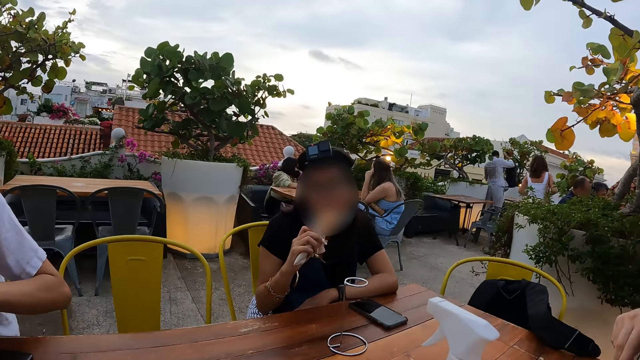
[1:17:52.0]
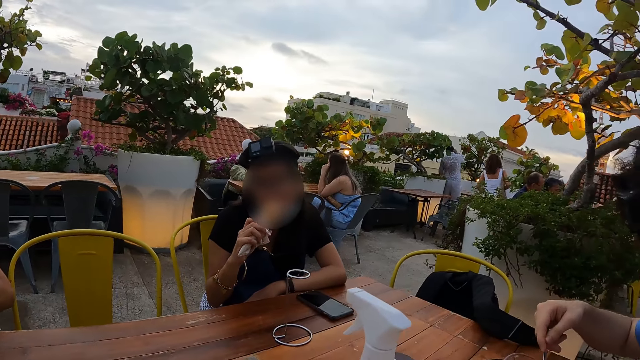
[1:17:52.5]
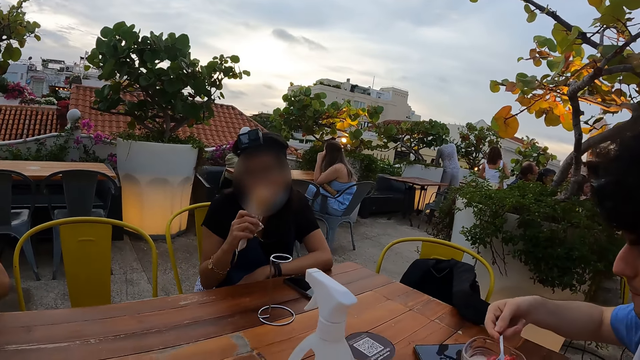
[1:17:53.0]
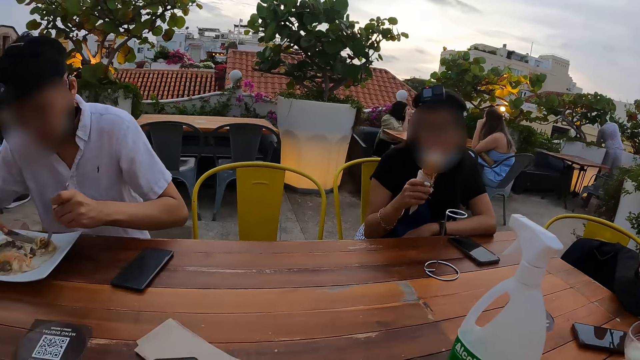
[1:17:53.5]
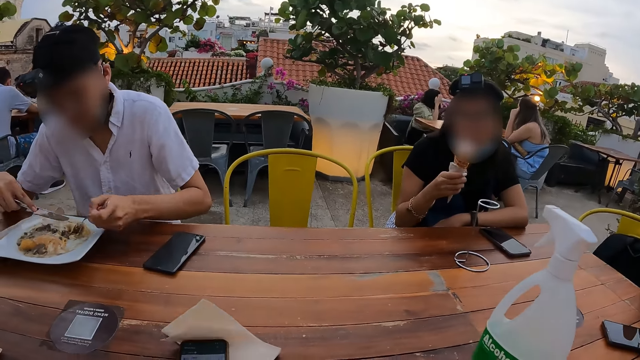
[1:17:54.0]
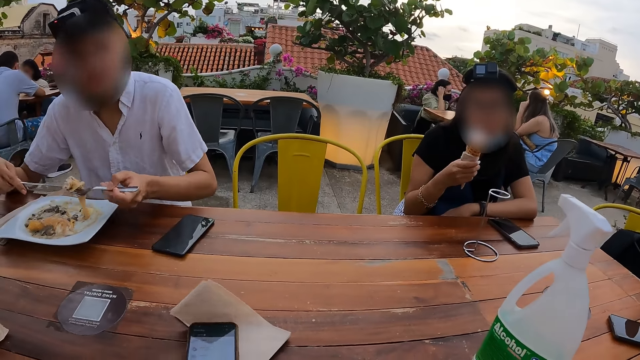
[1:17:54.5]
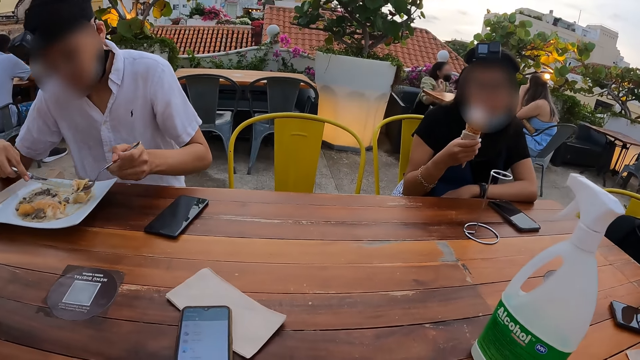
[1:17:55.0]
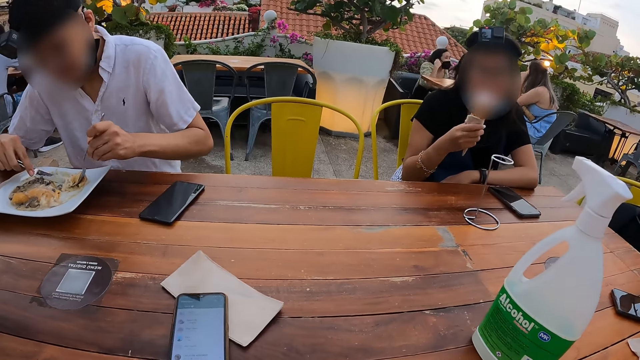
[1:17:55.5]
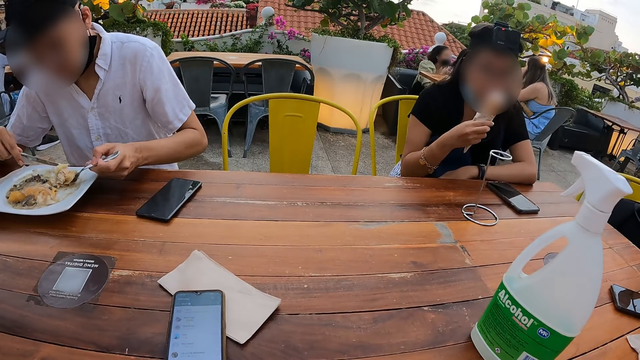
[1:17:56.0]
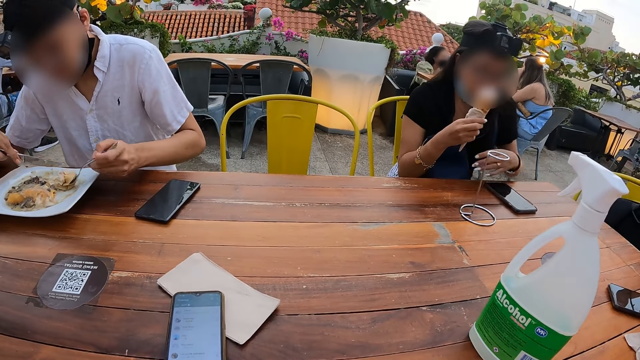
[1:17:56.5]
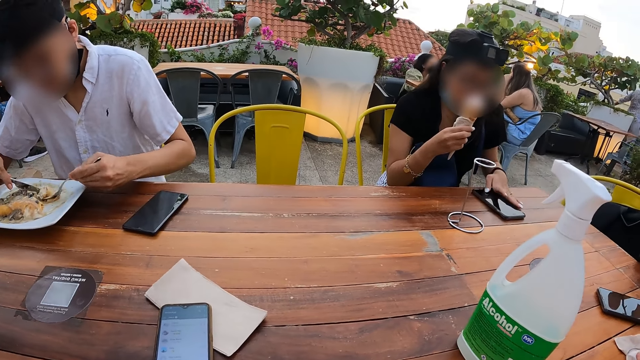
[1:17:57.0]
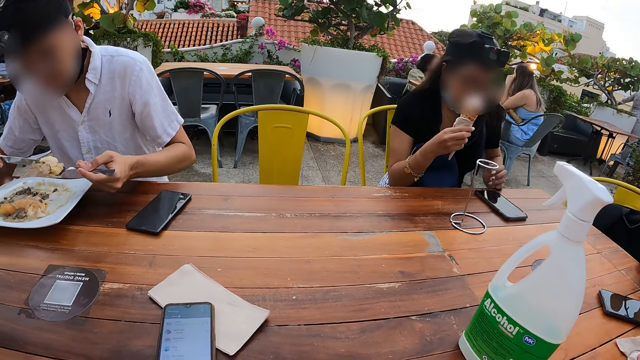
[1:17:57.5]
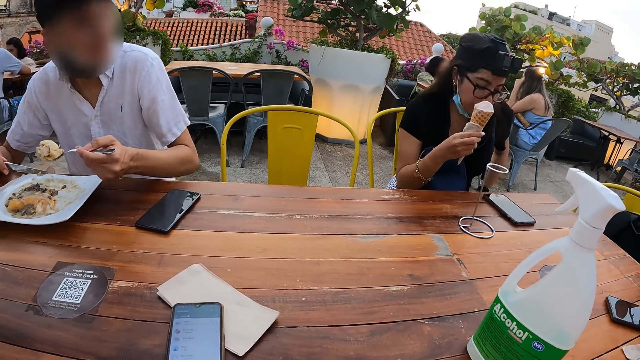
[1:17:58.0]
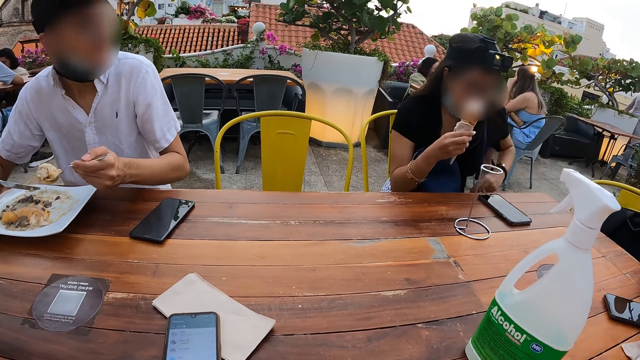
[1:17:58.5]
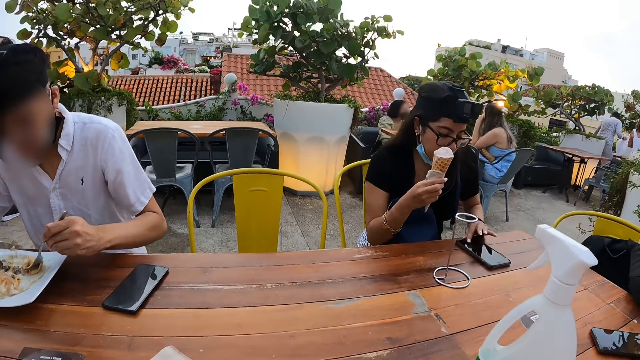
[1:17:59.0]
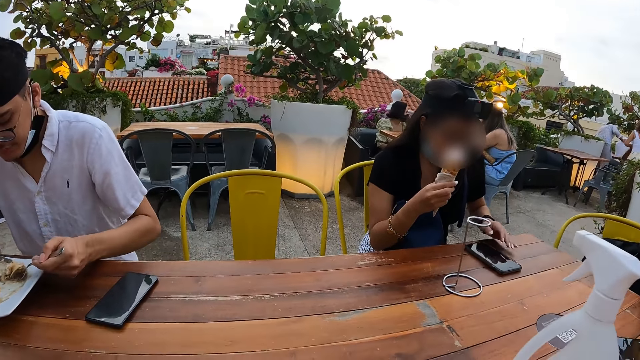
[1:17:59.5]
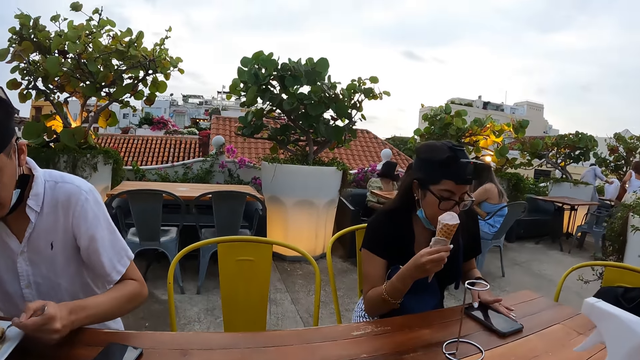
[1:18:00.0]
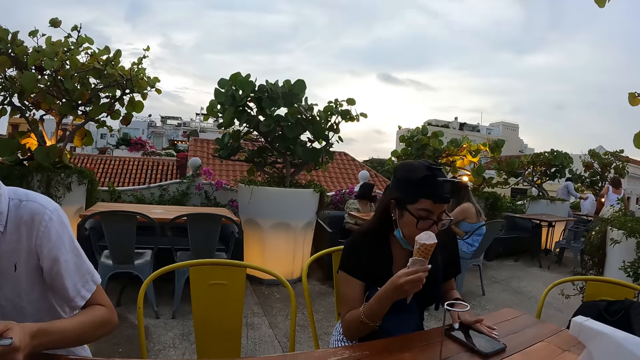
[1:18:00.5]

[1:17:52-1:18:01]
The camera wearer looks at the table.

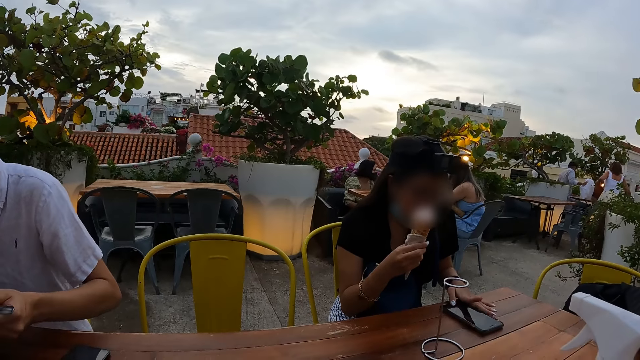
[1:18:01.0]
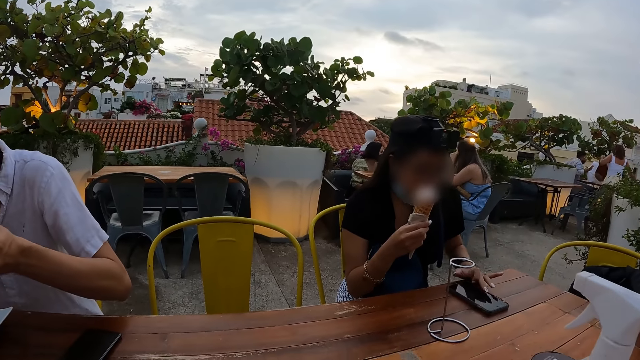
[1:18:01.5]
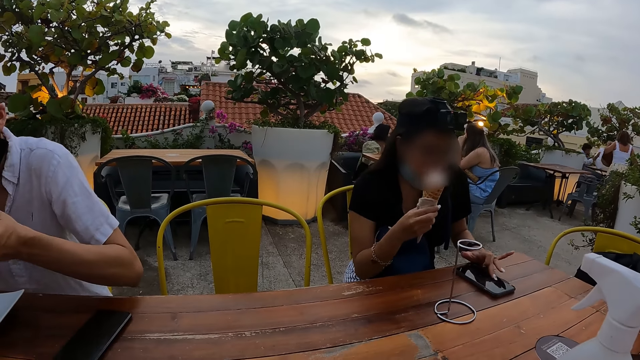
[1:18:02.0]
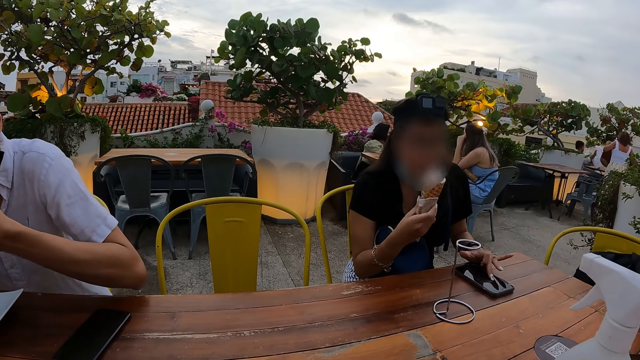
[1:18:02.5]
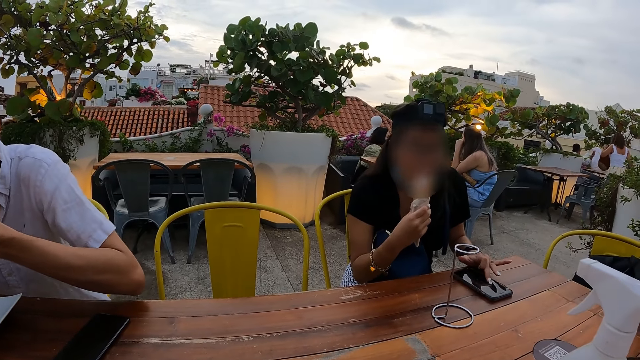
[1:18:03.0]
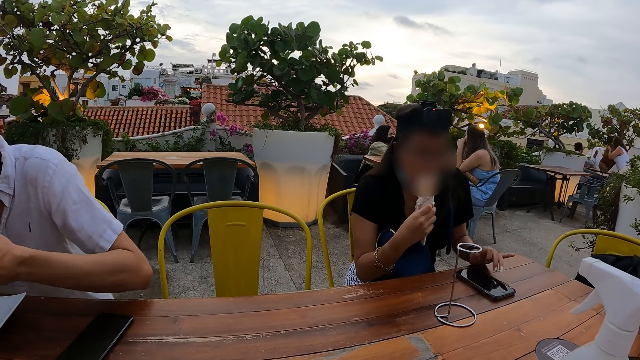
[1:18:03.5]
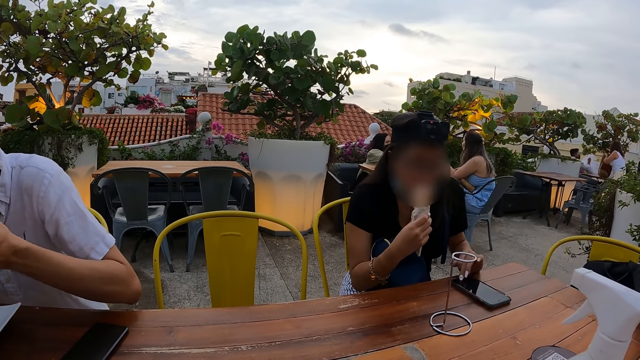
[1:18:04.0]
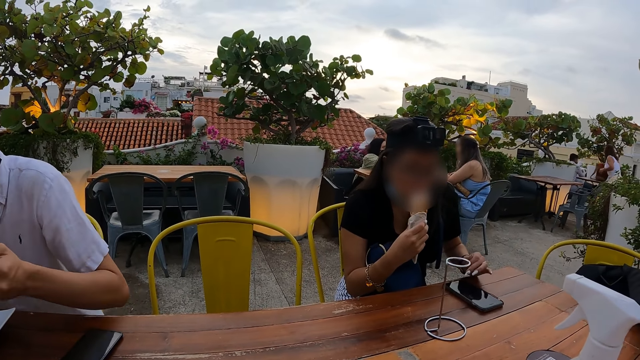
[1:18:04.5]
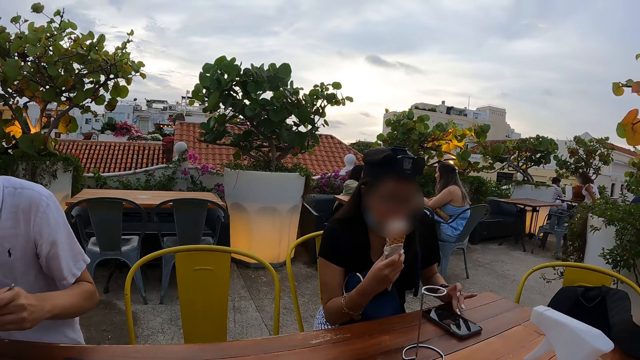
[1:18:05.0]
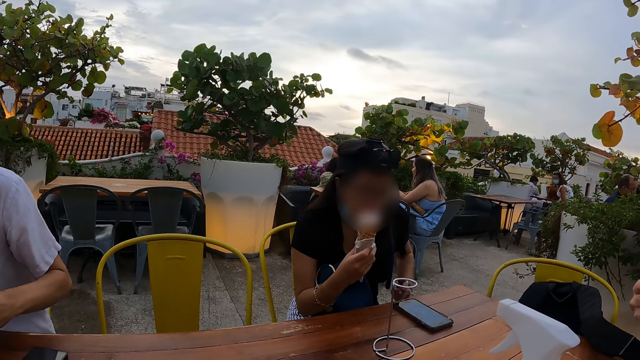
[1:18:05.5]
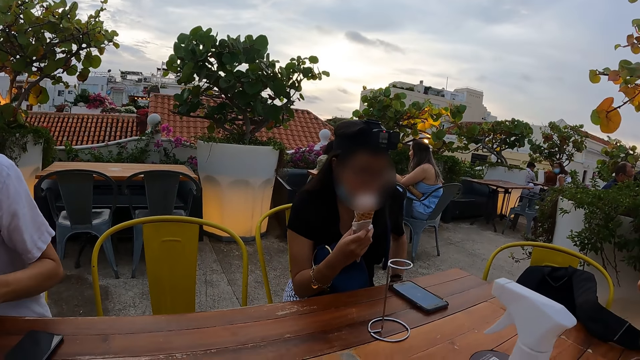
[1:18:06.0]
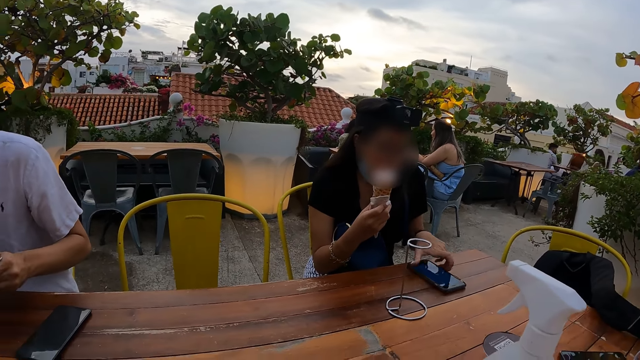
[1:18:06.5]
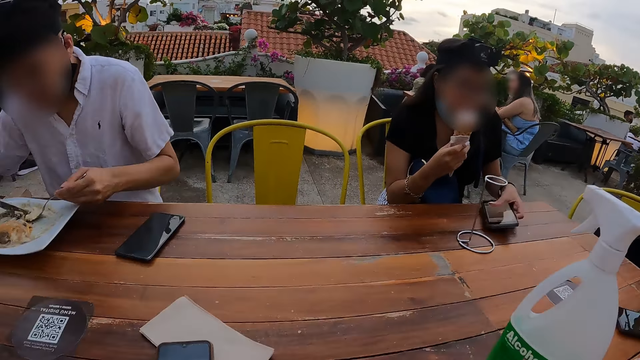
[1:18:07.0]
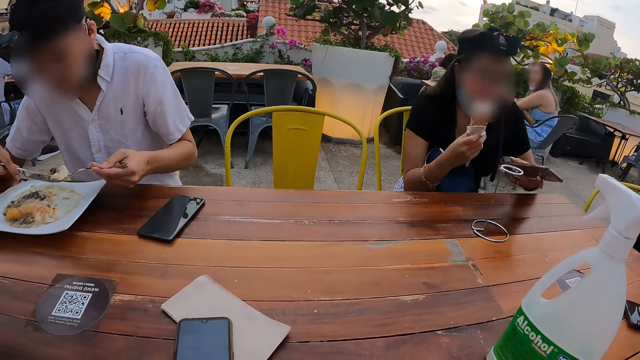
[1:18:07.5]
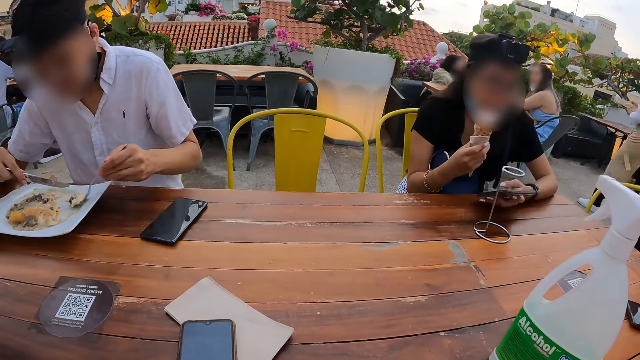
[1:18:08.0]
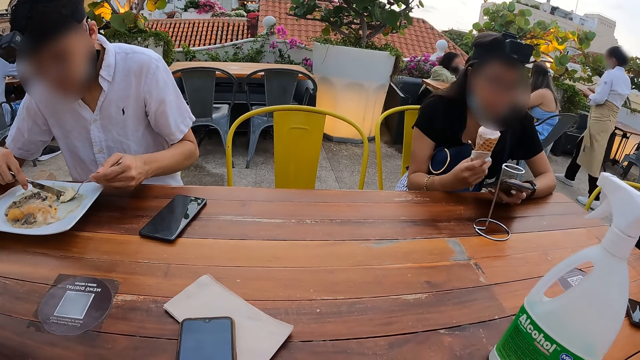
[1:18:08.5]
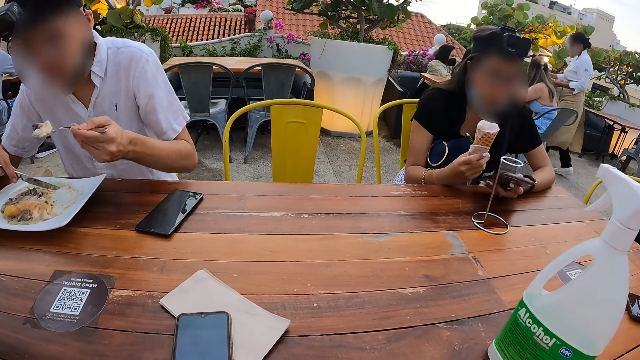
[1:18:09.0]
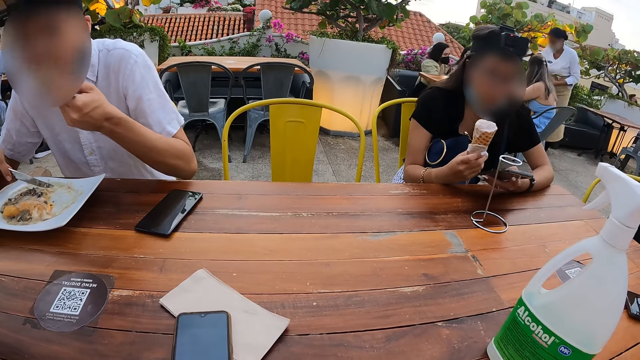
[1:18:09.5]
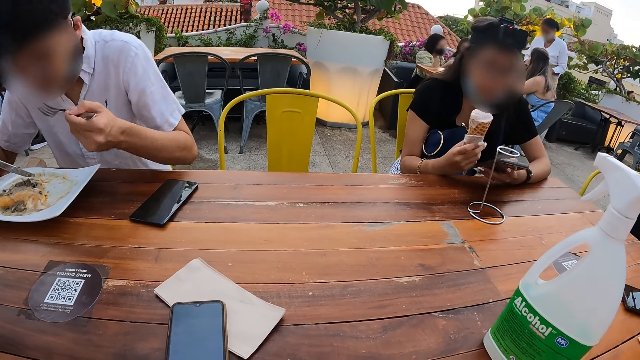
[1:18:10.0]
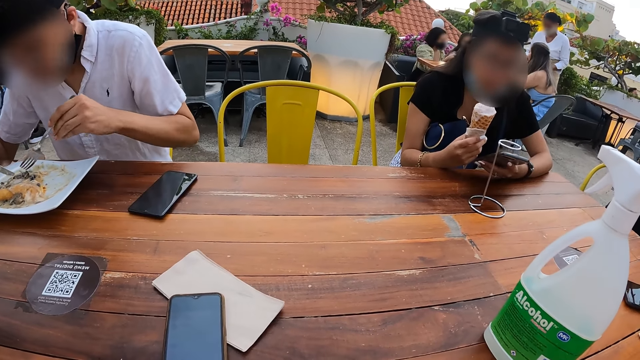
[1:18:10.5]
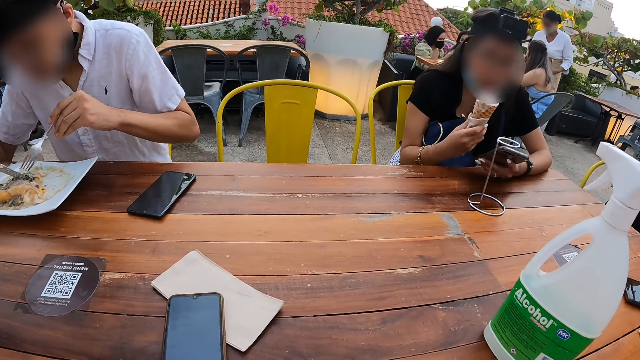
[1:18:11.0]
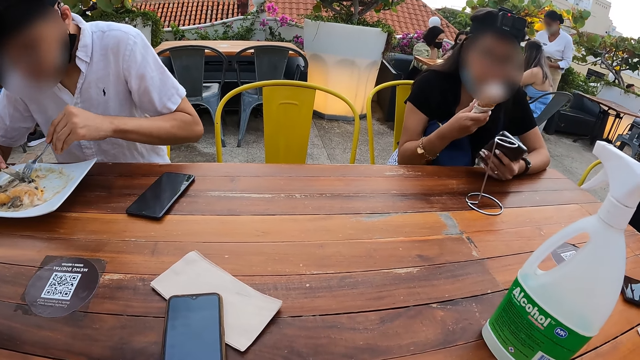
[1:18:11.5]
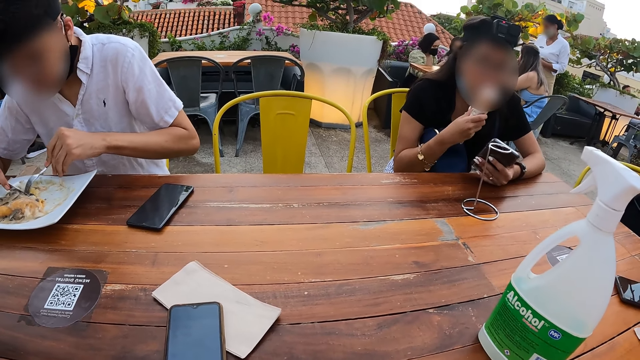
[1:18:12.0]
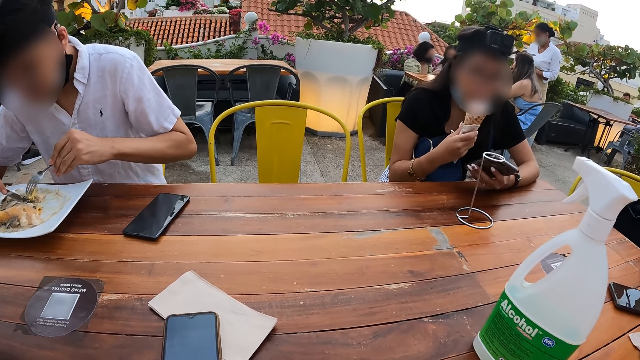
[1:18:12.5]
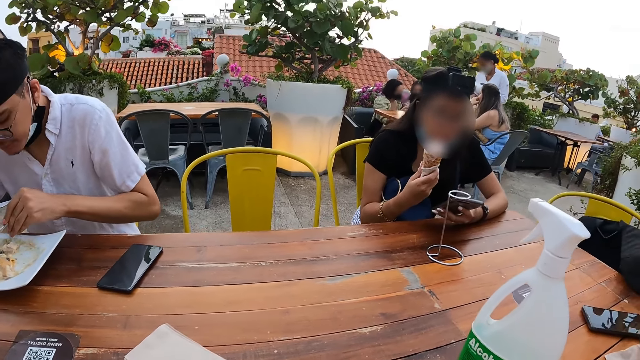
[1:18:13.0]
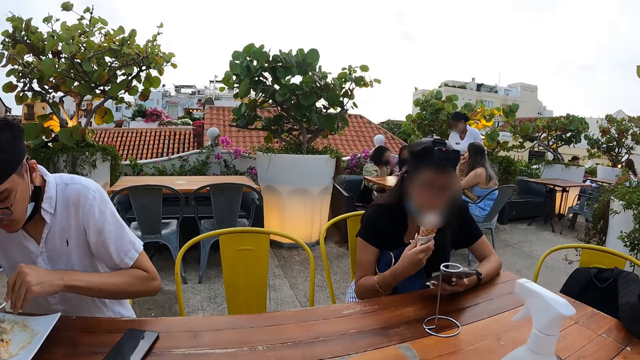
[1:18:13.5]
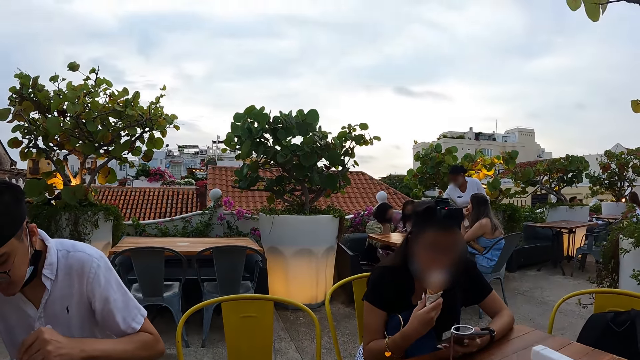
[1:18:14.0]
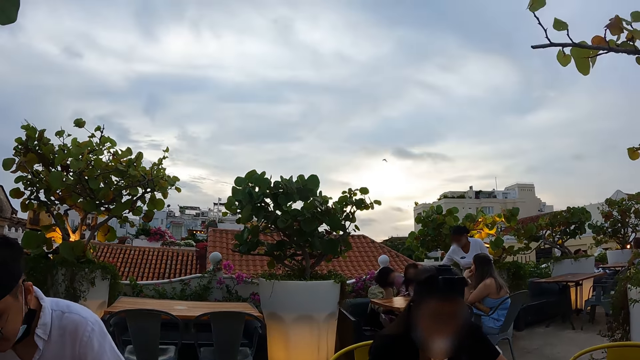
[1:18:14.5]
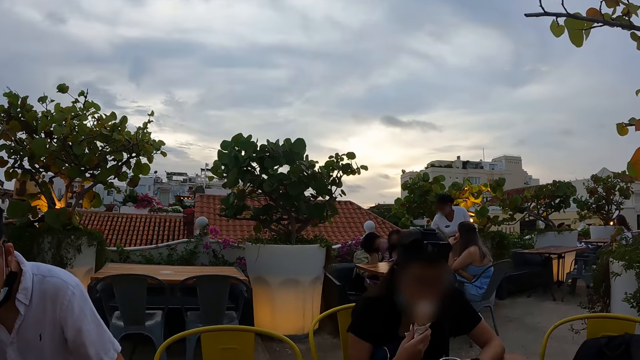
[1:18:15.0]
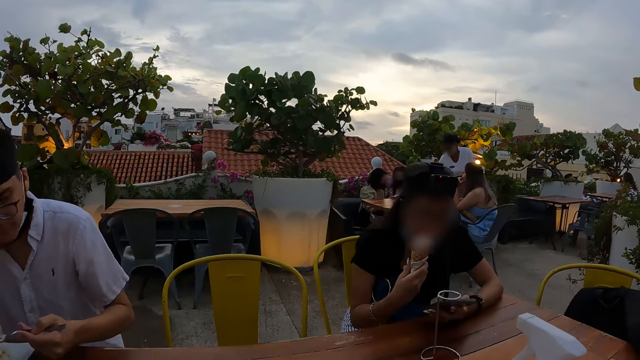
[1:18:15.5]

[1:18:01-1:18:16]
A person eats the ice cream. The camera wearer looks around.
